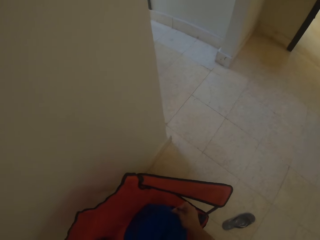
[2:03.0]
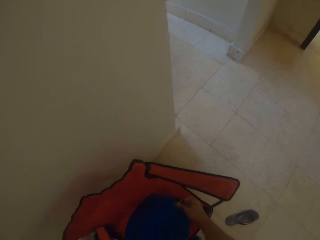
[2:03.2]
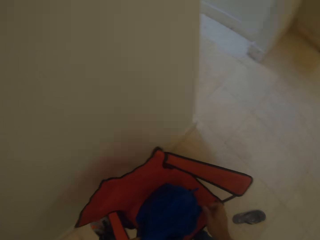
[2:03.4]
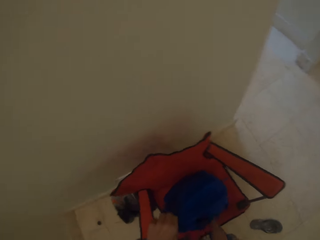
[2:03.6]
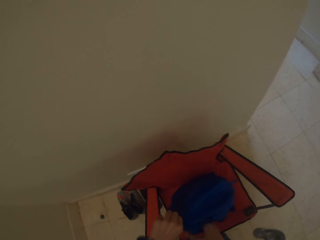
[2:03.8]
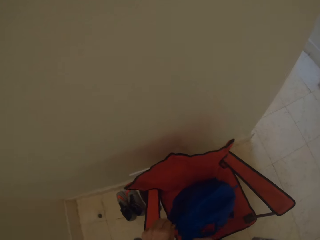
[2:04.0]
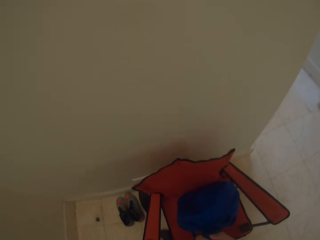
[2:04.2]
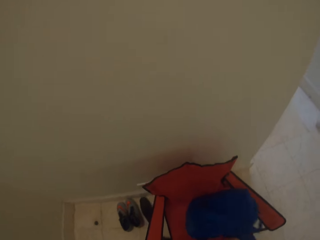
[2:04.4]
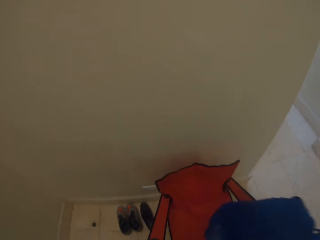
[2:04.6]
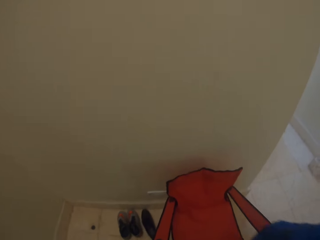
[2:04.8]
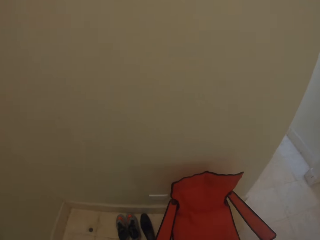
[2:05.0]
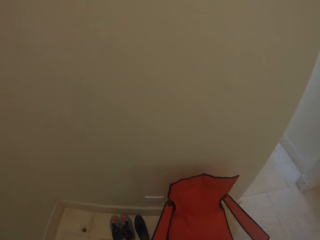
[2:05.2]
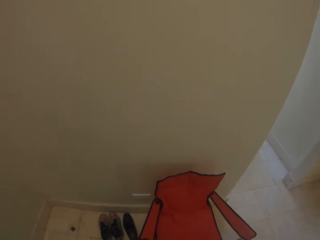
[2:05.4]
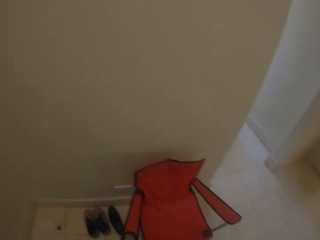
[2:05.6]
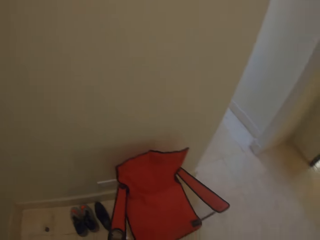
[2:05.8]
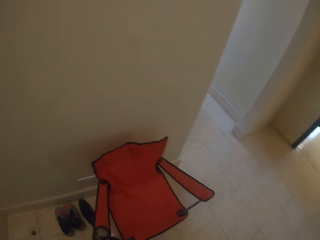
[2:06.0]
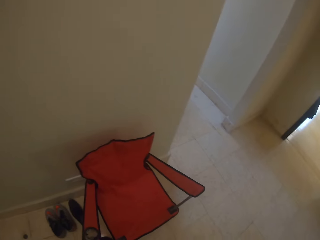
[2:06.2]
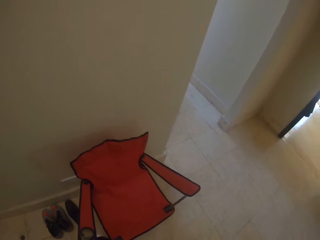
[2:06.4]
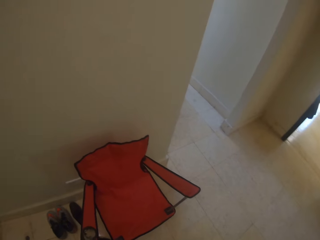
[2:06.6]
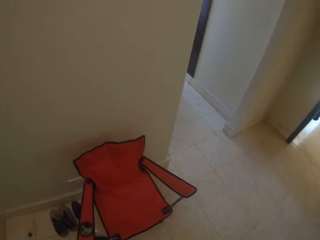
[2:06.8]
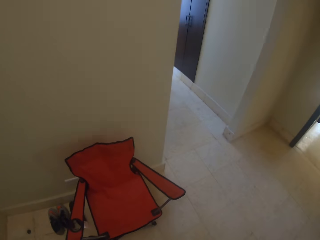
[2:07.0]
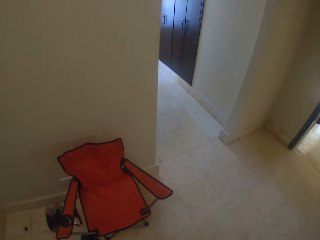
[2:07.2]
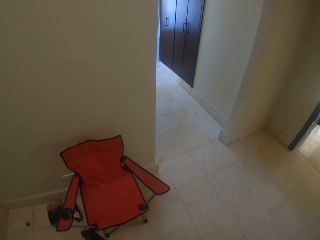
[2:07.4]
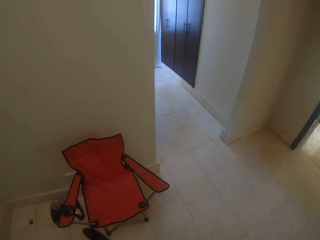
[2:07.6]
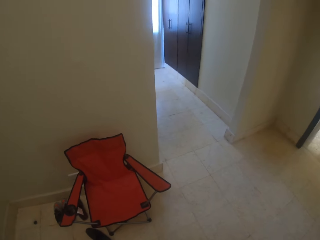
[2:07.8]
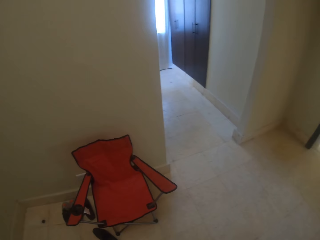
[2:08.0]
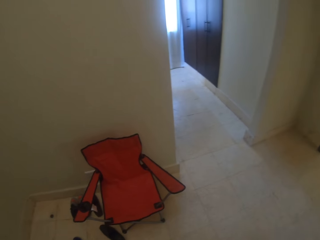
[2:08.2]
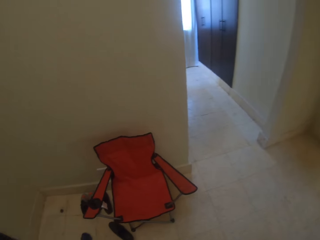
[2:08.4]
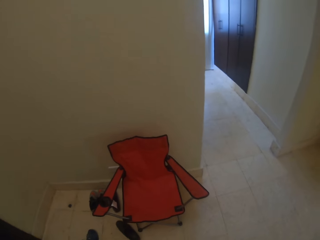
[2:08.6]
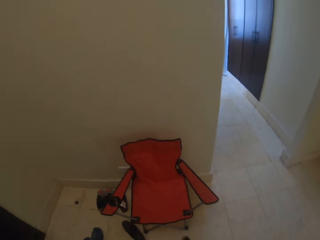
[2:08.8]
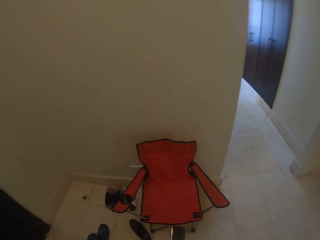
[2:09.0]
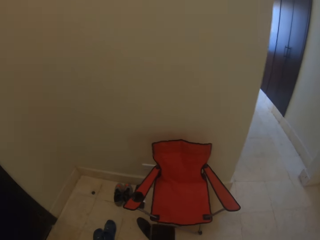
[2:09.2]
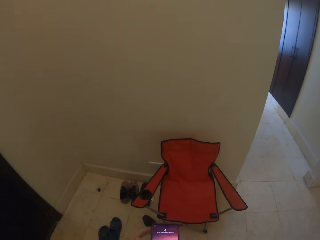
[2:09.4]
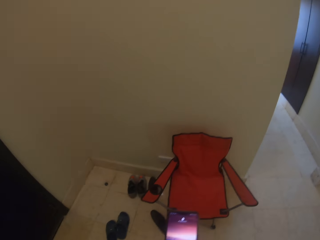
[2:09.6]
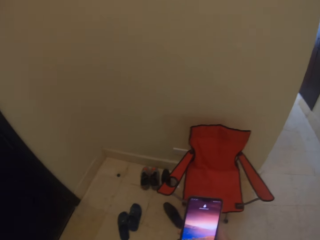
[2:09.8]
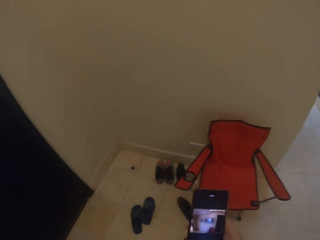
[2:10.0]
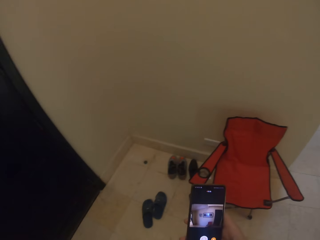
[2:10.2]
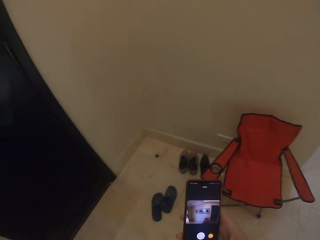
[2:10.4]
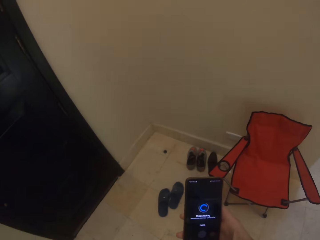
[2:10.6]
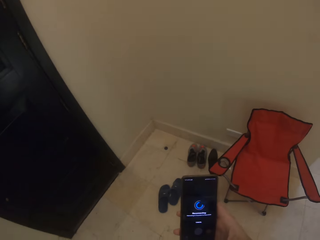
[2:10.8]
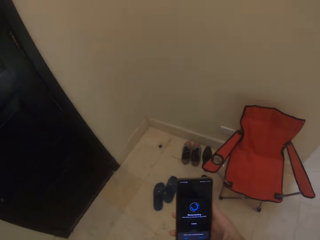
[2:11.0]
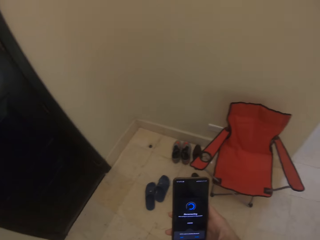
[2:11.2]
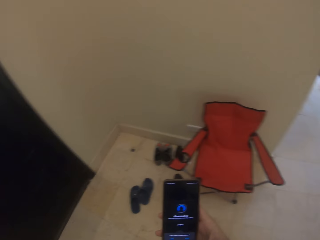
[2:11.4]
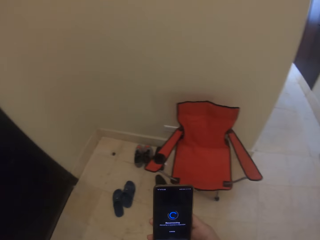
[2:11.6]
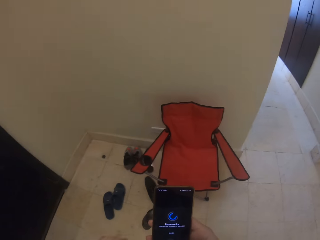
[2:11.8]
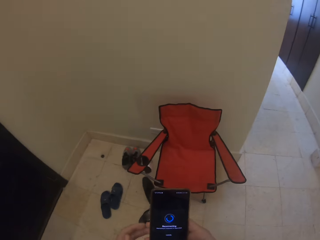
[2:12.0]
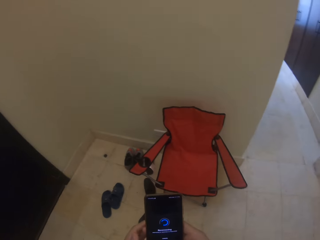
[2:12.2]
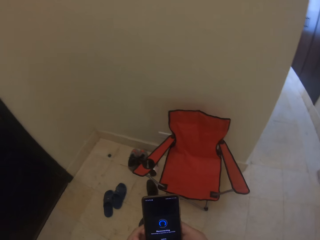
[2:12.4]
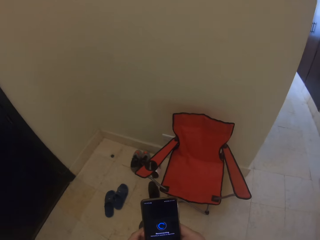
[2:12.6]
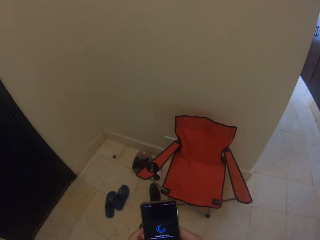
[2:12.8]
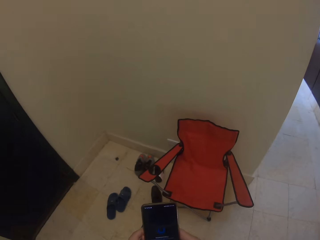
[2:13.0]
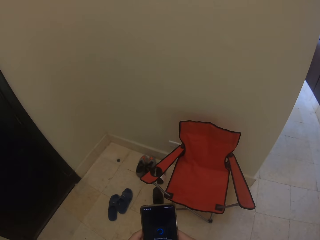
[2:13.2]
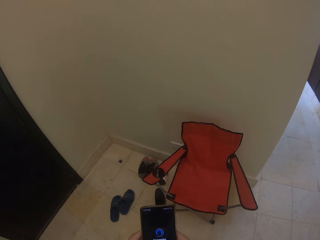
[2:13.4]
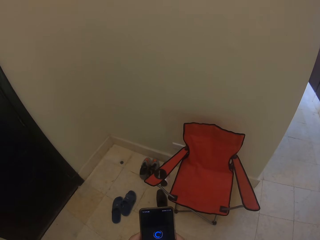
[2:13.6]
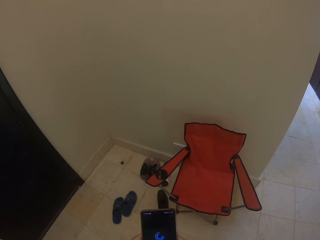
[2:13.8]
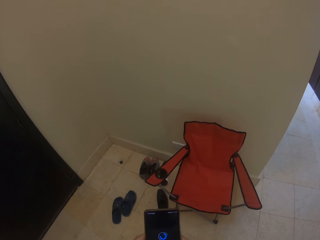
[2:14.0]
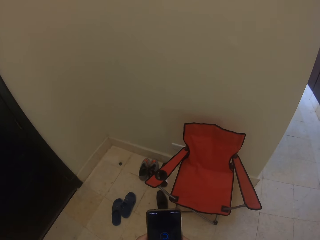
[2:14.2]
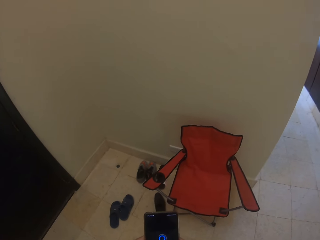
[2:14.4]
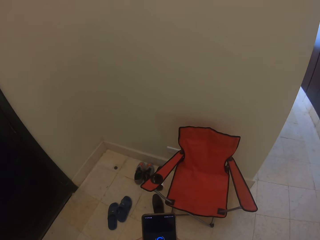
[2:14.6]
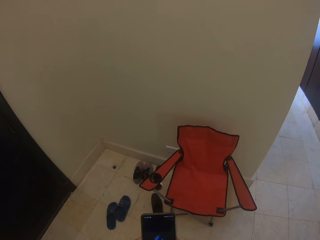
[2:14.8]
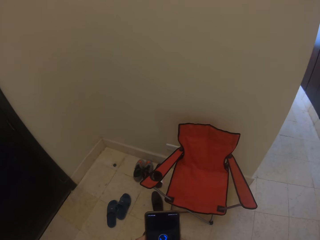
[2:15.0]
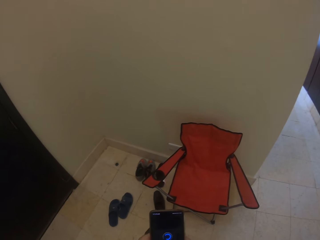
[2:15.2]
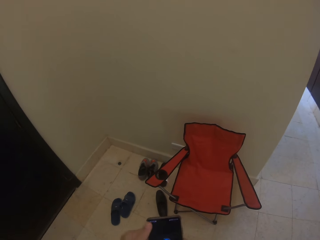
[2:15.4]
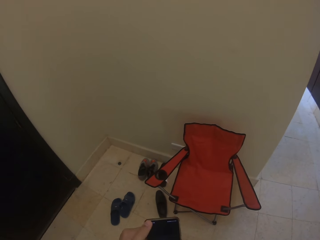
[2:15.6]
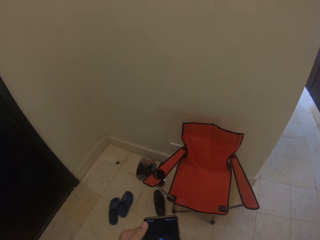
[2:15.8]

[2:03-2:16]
The camera wearer closes the back pack zip. They pick up the bag. They put on the back pack. They stand in the house. They hold a phone. They use the phone. They press the phone.

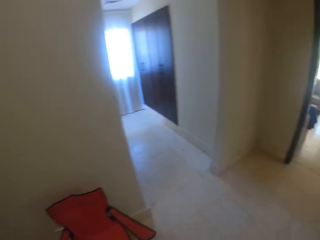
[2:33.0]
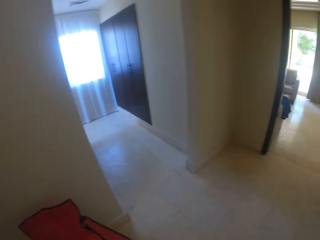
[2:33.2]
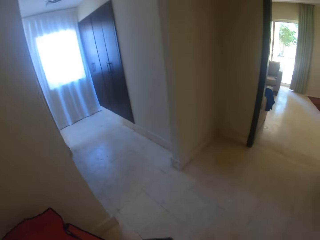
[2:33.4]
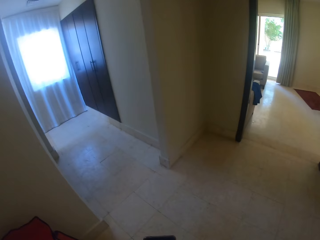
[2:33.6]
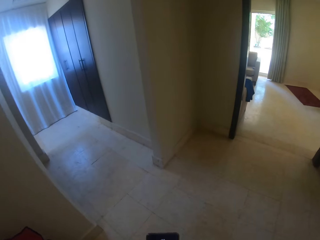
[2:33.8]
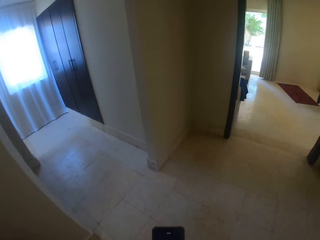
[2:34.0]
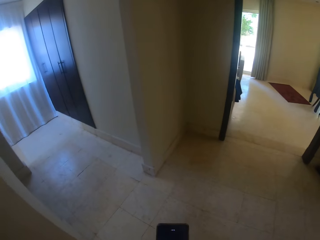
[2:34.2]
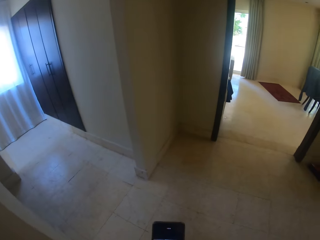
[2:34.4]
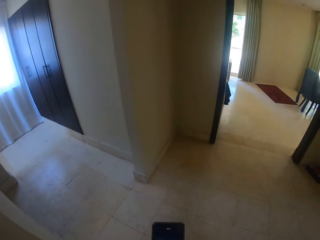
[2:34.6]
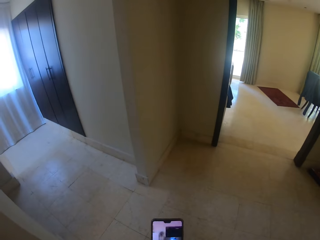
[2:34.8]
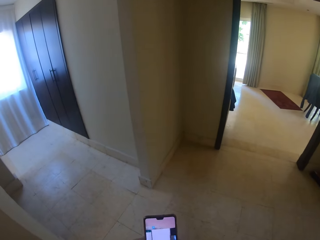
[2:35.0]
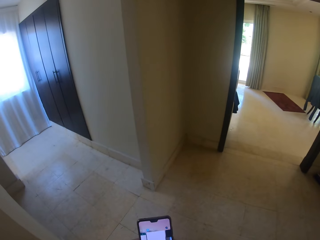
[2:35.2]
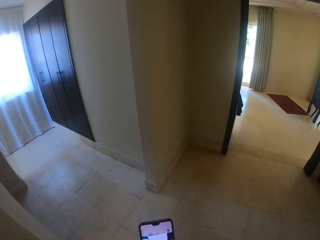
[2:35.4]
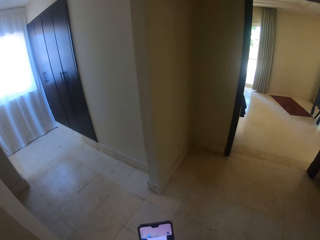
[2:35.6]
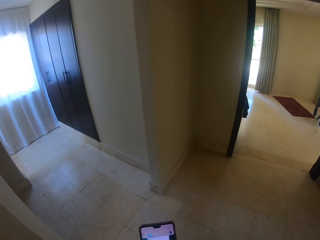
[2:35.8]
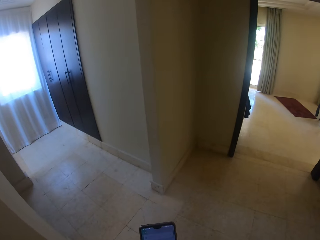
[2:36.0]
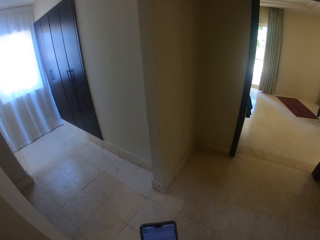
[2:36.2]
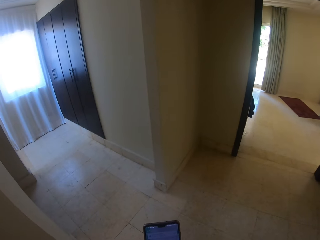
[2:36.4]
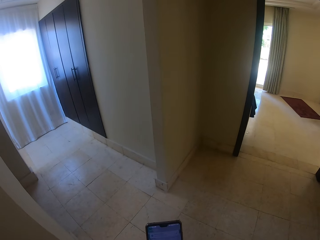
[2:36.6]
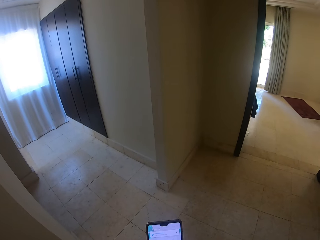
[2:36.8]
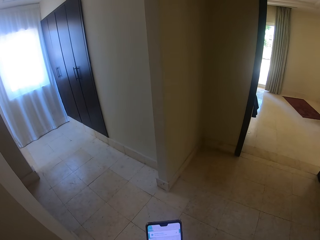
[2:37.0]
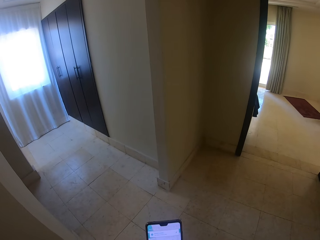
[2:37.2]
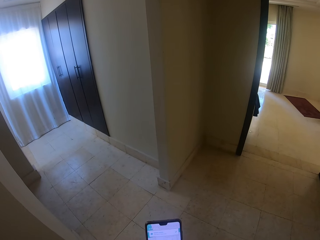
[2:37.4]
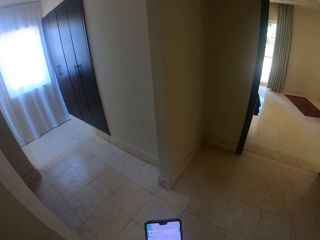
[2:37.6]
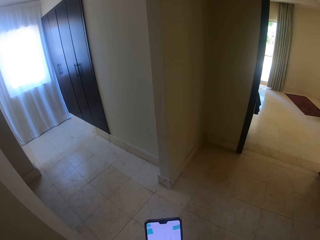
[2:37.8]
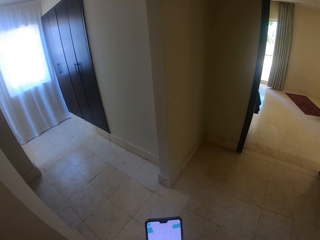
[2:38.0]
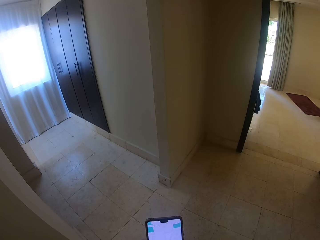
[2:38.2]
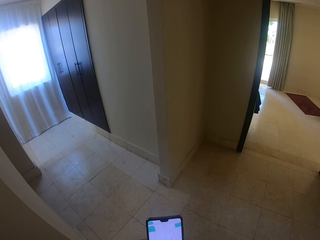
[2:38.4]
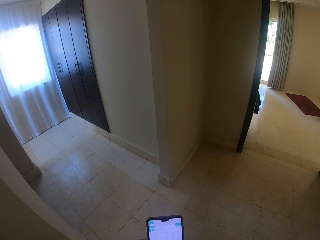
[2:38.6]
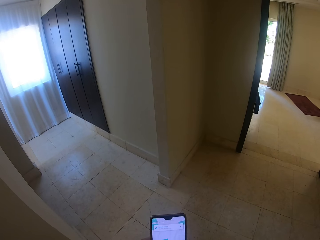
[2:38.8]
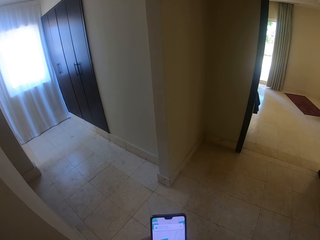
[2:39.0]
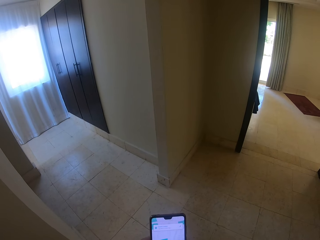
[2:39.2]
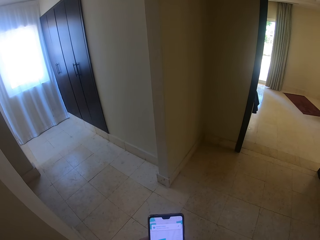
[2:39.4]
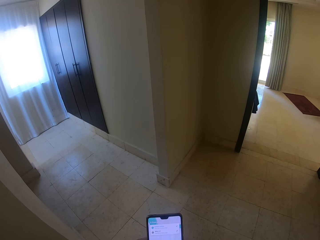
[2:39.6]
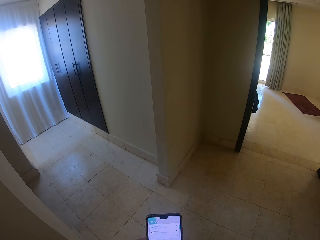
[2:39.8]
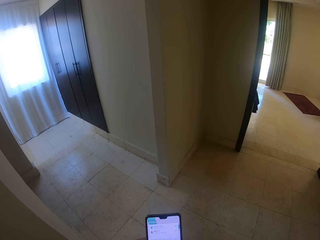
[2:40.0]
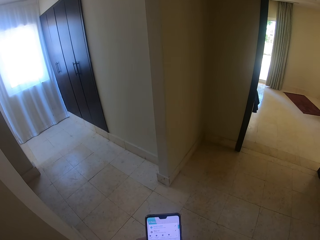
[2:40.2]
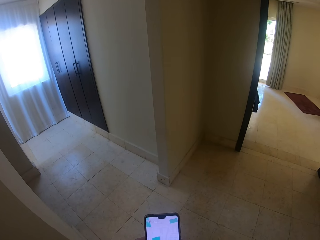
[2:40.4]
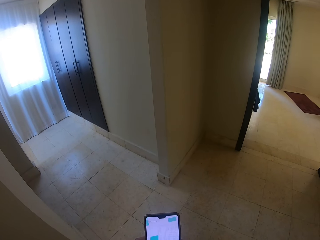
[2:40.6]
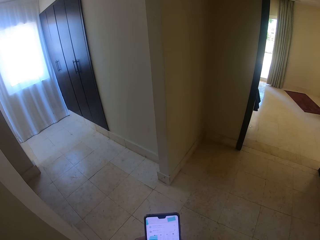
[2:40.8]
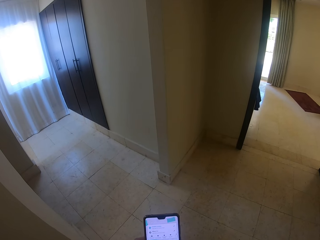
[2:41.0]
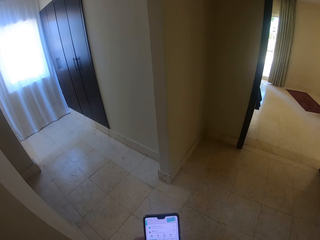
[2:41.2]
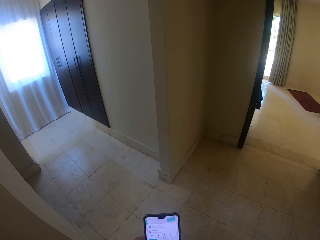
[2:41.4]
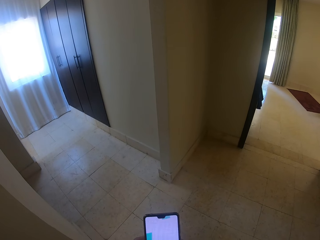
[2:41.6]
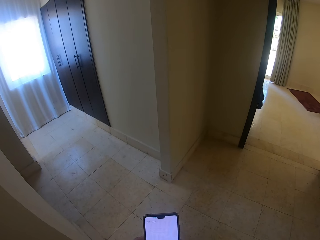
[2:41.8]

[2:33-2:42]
The camera wearer stands in the house. They press the phone.
